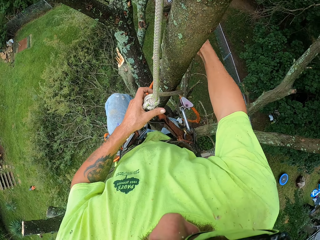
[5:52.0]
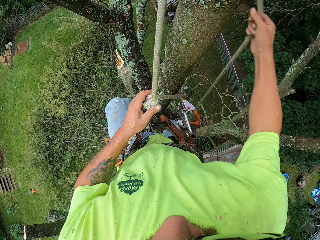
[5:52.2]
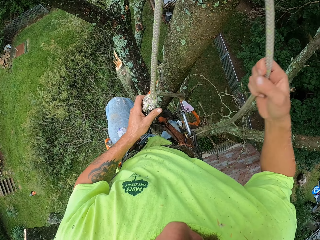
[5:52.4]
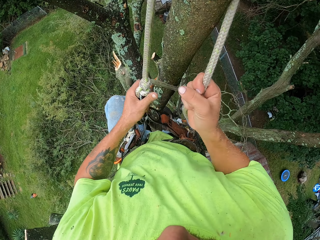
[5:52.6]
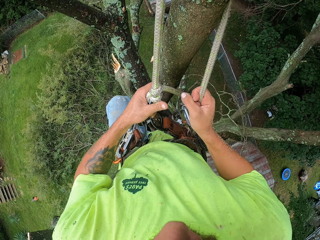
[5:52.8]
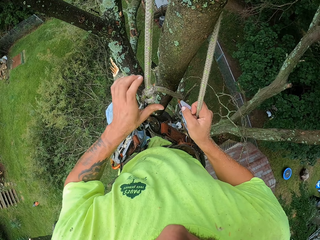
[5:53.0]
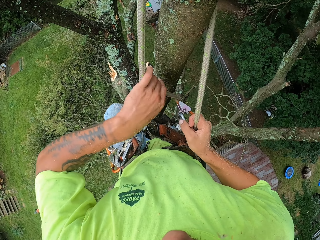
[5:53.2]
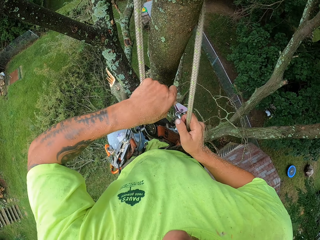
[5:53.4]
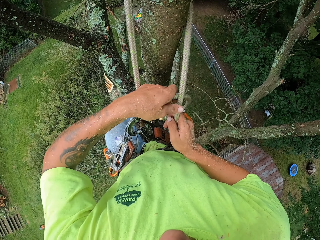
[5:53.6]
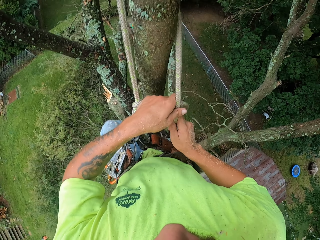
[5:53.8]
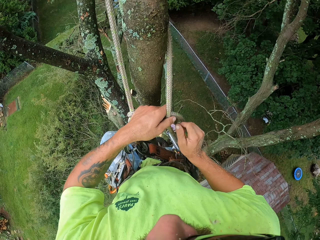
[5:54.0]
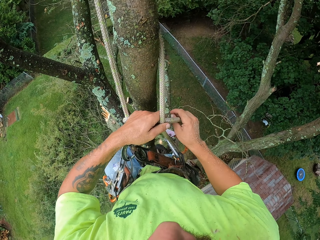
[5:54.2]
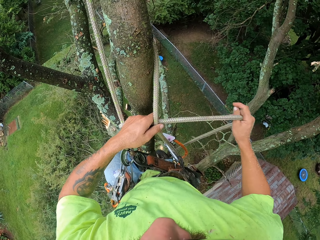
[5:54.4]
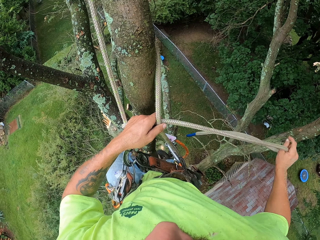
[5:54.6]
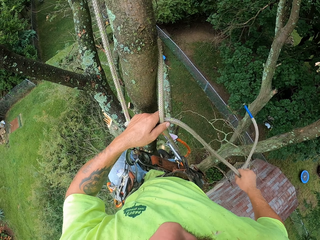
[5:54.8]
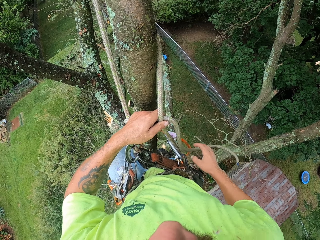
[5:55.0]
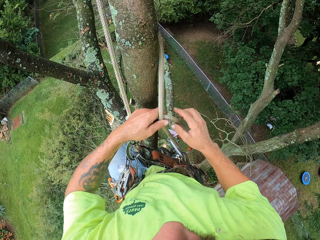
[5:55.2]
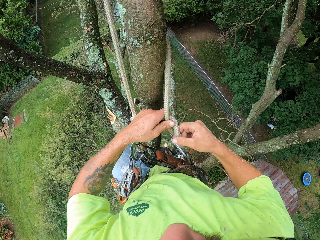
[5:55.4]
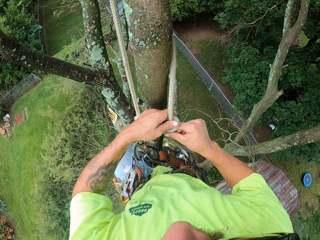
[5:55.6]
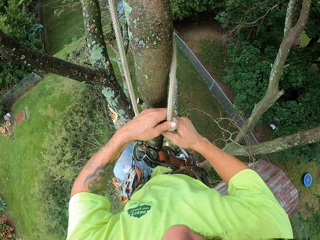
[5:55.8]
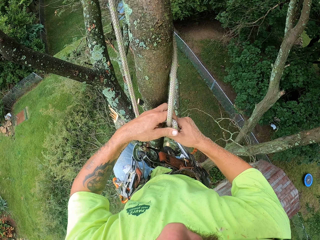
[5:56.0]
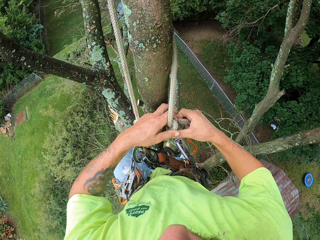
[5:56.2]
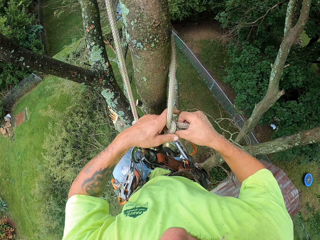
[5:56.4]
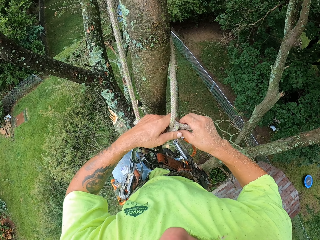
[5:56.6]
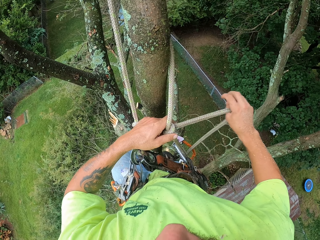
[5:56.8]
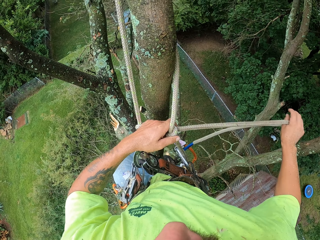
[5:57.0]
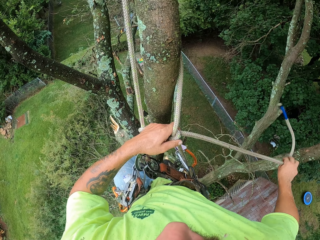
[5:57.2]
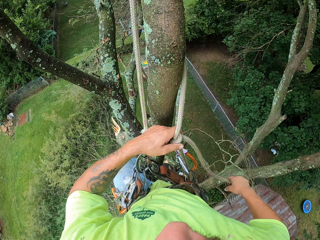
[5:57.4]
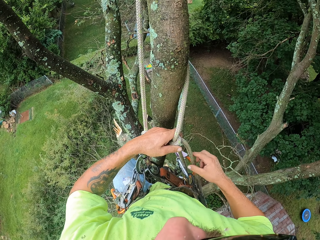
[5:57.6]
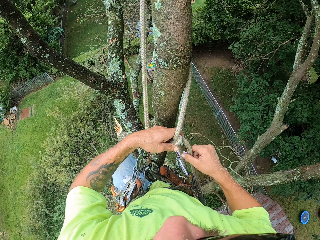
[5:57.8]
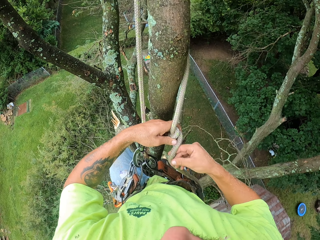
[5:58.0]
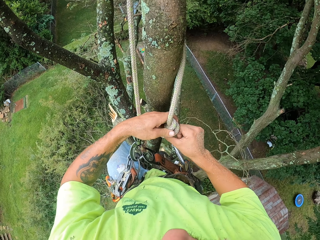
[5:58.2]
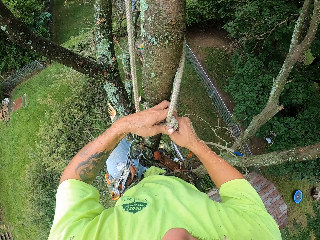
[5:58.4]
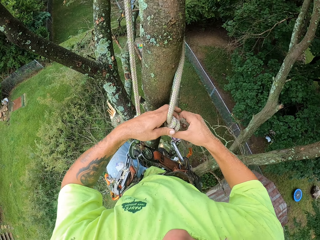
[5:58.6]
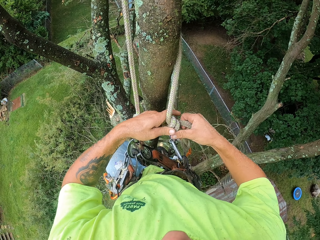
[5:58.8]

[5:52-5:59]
The camera wearer pulls the rope forward with his right hand. He ties the rope together with both hands.

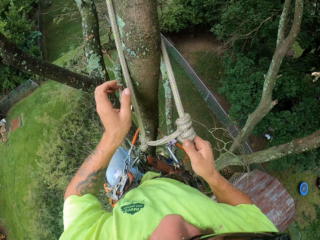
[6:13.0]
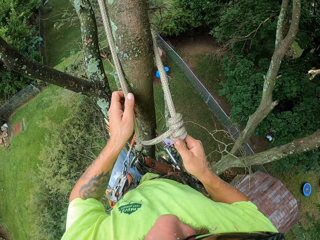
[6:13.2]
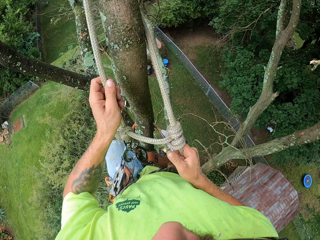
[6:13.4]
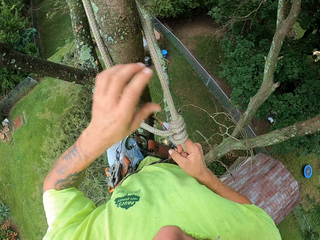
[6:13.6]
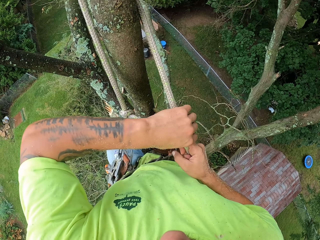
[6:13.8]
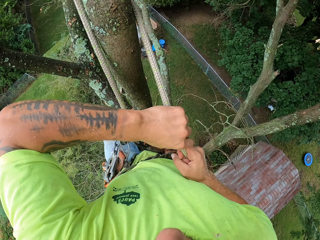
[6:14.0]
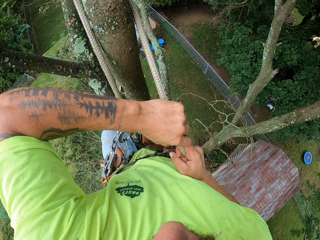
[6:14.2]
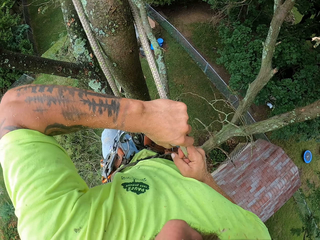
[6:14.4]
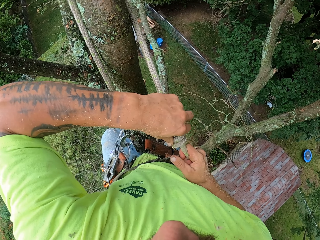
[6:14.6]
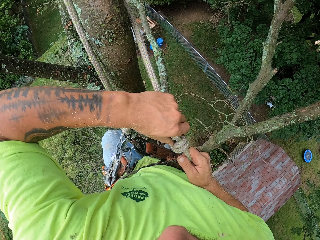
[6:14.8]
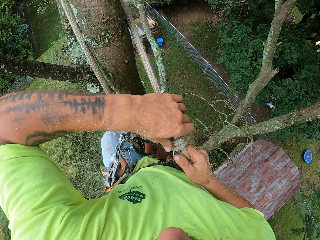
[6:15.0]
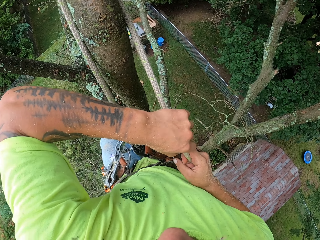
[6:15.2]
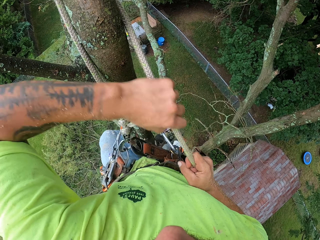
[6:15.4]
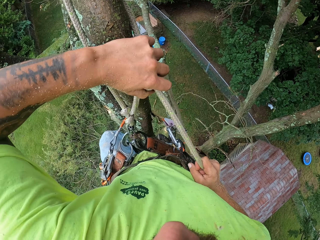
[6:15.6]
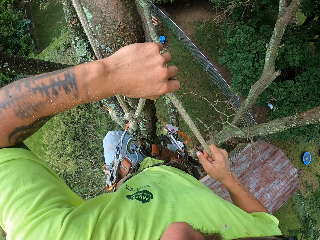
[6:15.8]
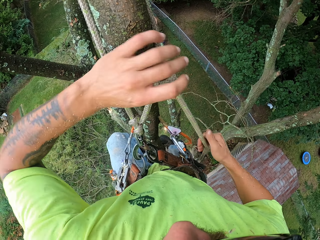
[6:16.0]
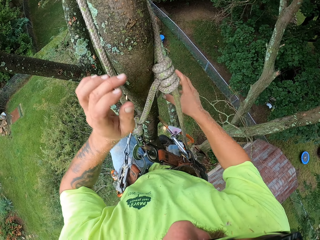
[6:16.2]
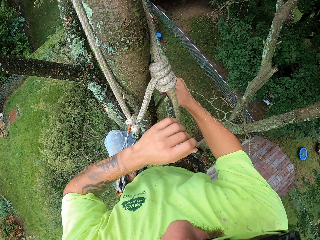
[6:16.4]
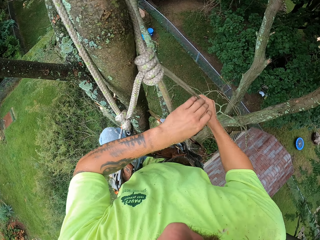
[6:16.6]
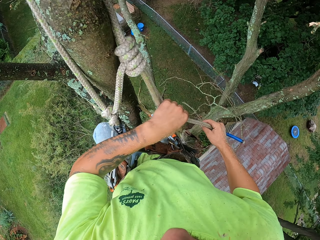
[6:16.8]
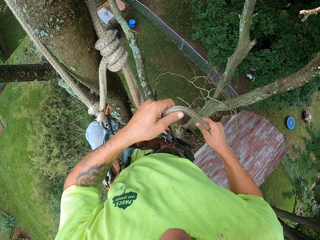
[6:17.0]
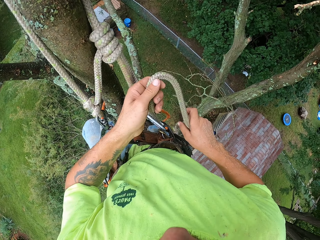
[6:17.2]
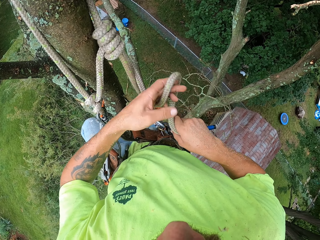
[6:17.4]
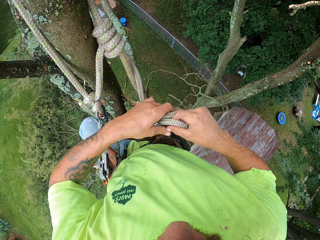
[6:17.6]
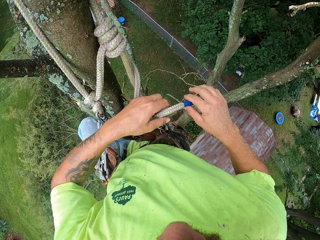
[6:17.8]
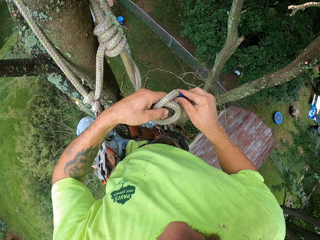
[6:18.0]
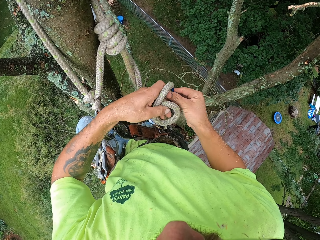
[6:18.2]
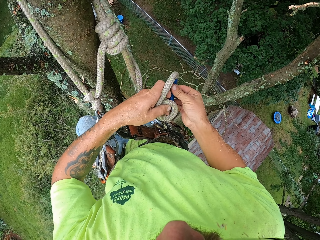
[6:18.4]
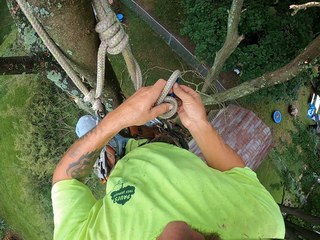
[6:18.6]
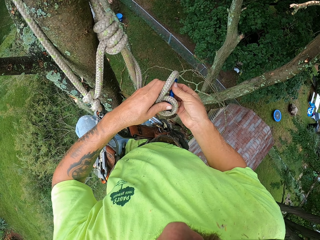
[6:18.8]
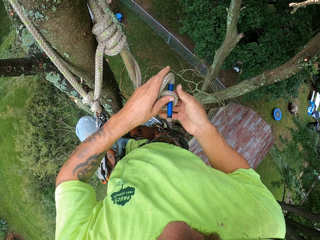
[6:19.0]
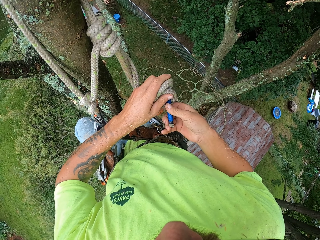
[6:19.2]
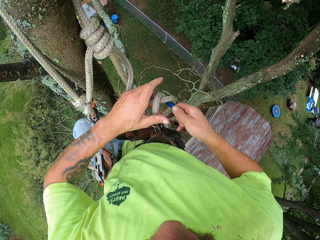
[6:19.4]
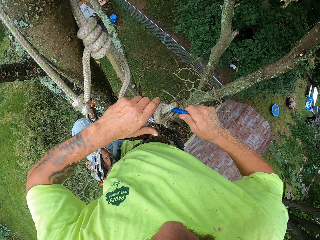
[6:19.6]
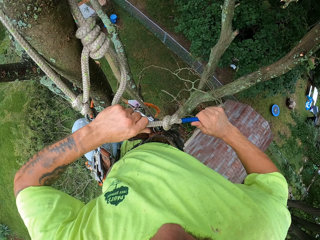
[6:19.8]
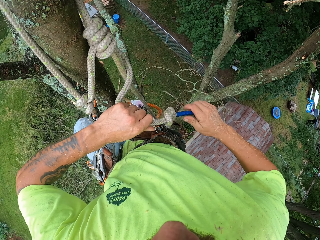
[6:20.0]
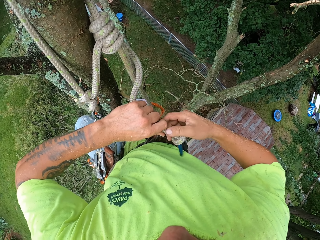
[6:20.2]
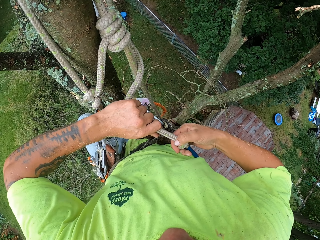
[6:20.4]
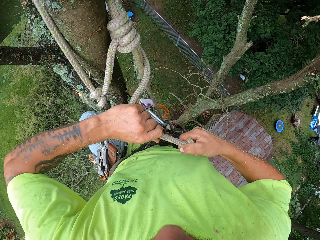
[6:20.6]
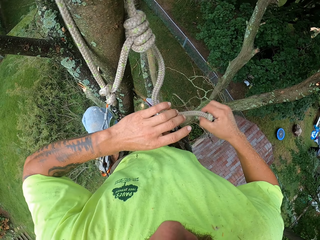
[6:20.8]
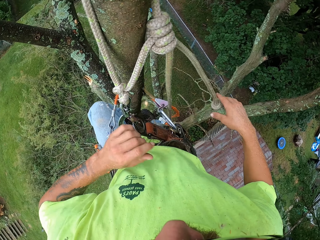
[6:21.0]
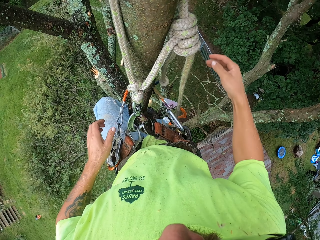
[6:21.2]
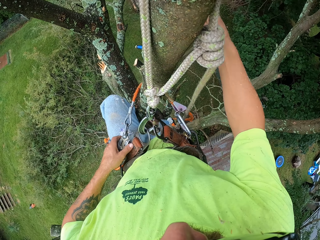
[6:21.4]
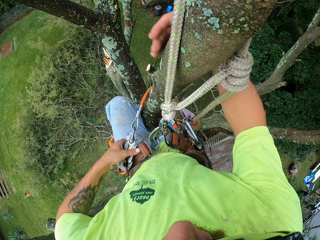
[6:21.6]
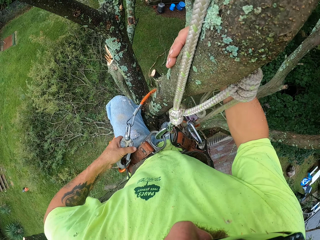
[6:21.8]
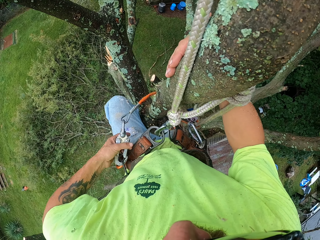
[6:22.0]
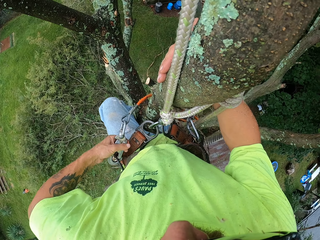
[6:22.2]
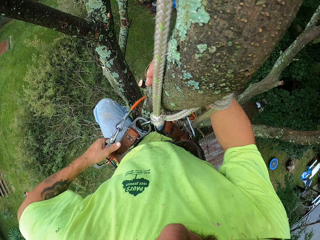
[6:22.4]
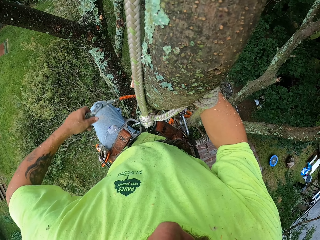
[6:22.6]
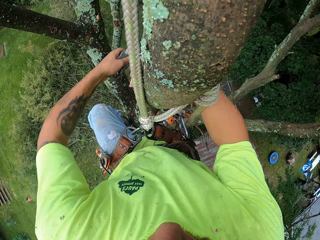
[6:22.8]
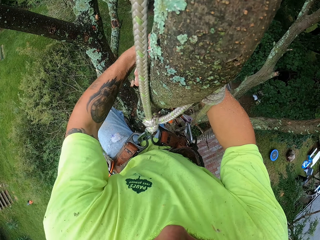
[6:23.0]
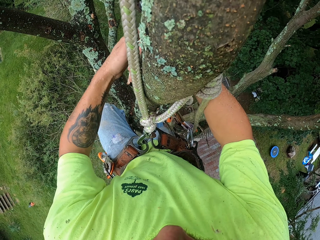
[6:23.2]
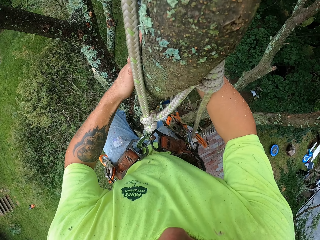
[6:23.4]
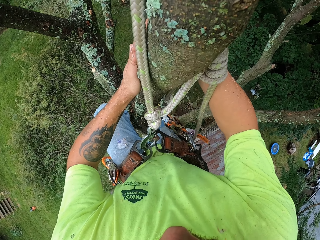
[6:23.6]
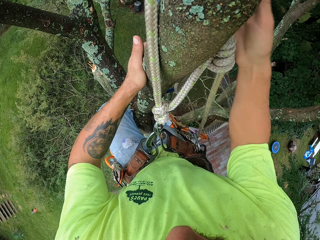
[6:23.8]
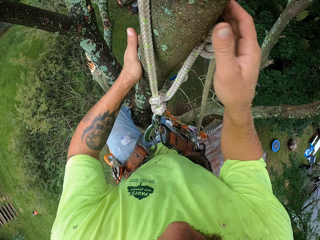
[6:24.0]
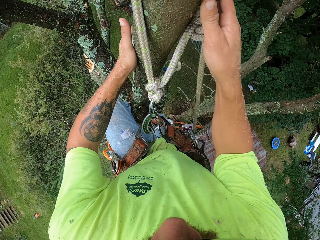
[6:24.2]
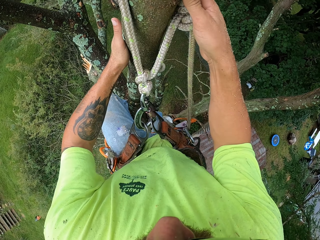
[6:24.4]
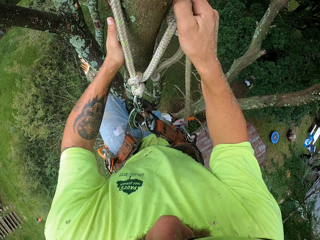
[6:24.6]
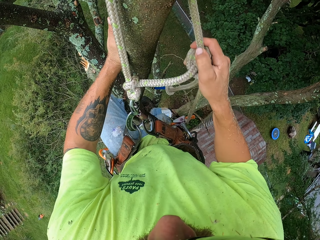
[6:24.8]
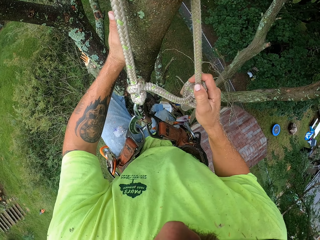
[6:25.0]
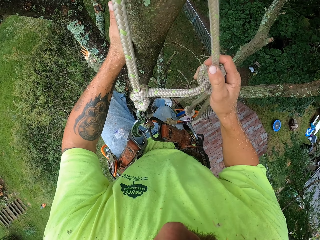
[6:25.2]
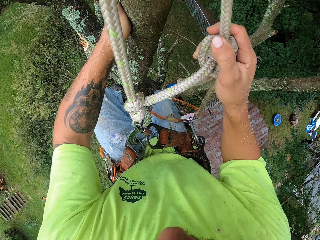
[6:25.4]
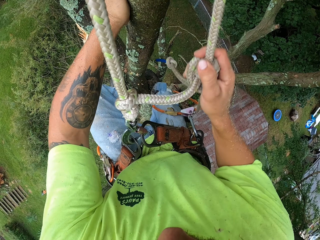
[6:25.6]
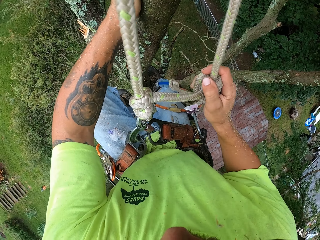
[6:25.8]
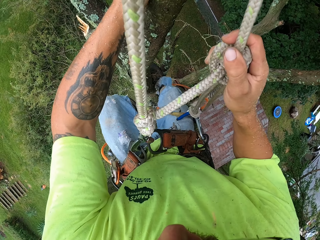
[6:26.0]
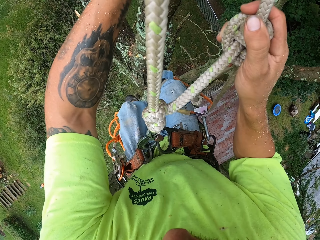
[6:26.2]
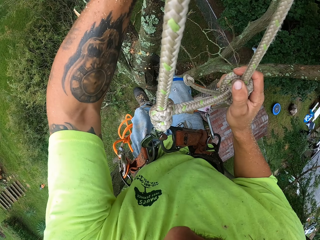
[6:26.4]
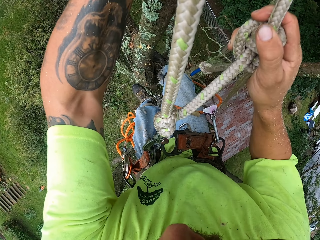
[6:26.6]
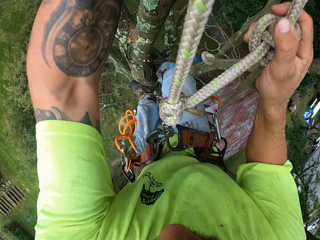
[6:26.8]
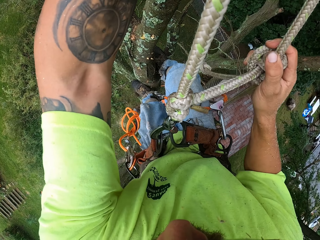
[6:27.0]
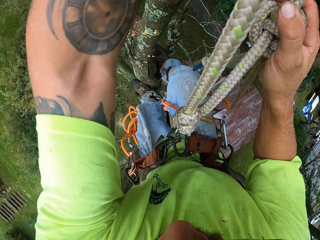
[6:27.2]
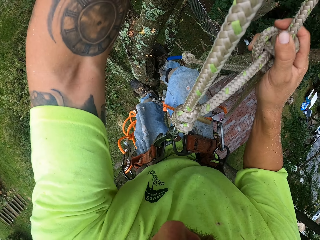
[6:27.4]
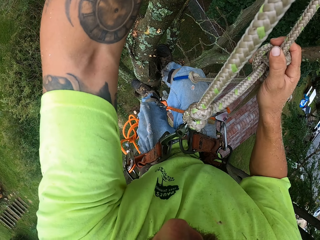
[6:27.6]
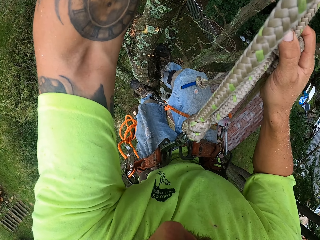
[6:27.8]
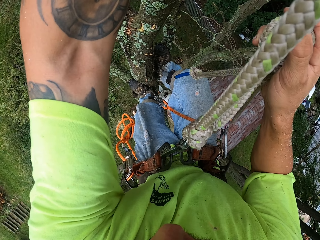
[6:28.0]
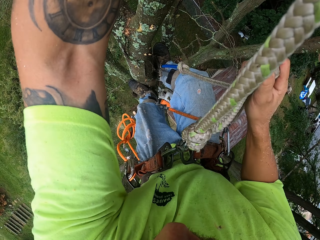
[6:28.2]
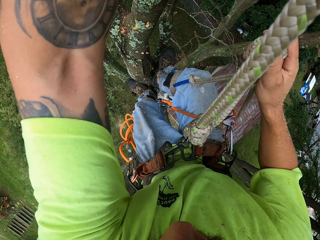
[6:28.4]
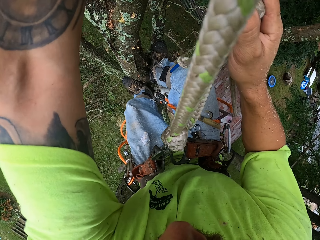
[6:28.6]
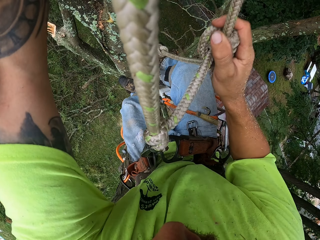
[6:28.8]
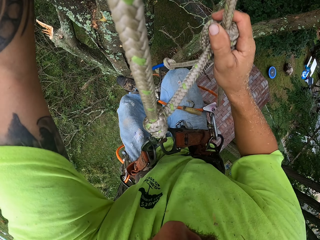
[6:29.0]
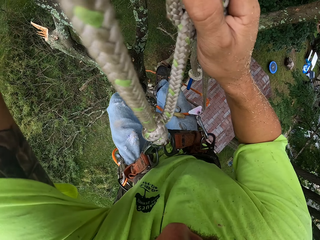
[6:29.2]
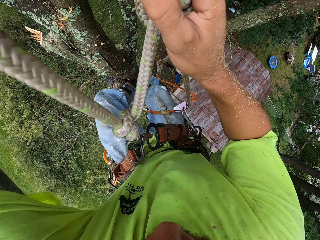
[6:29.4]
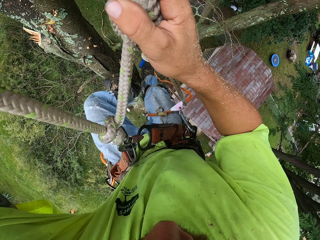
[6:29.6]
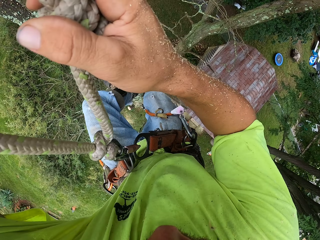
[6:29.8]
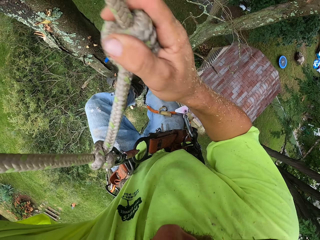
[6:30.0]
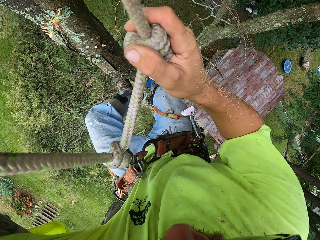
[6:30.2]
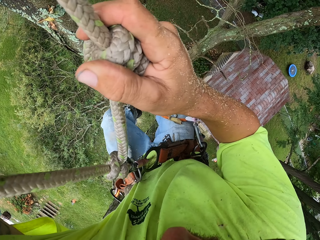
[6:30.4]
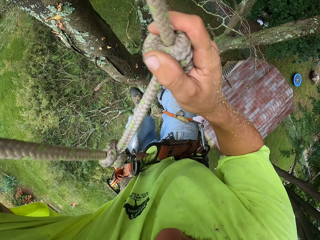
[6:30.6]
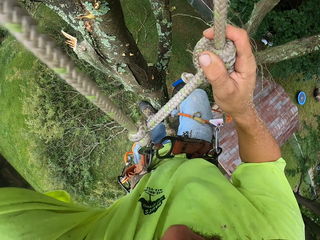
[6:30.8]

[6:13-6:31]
The camera wearer pushes the rope knot up with his left hand. He pulls a part of the rope with his right hand. He ties the part of the rope with both hands. He unhooks the orange rope from the harness with his left hand. He pulls down the rope knot with his right hand. He climbs down the tree.
